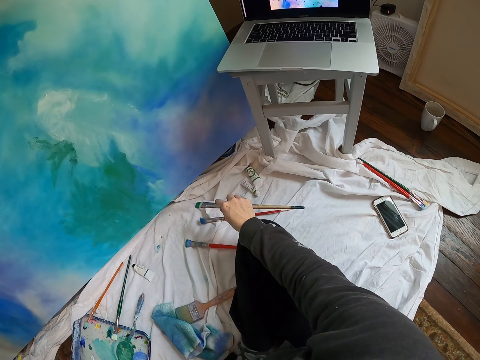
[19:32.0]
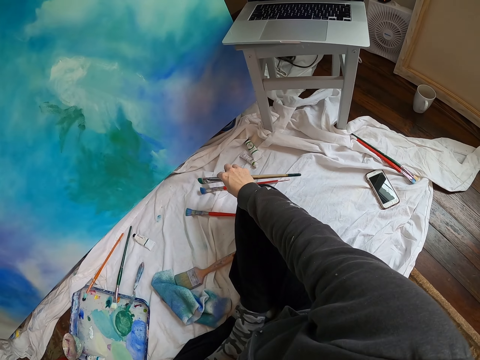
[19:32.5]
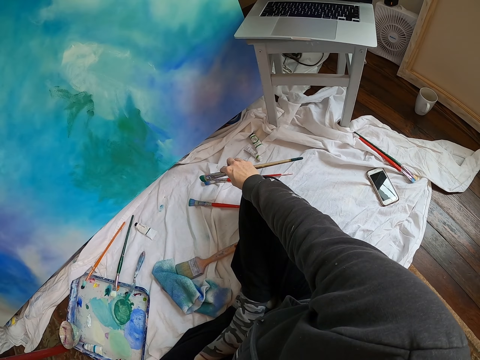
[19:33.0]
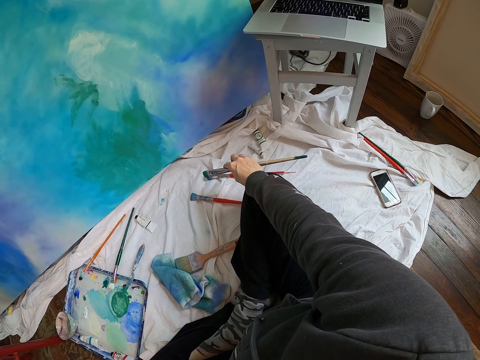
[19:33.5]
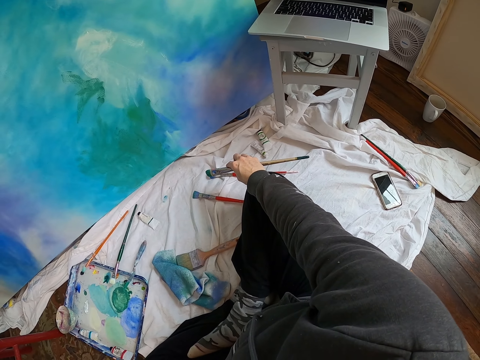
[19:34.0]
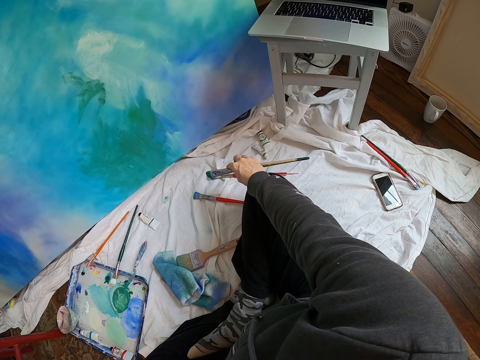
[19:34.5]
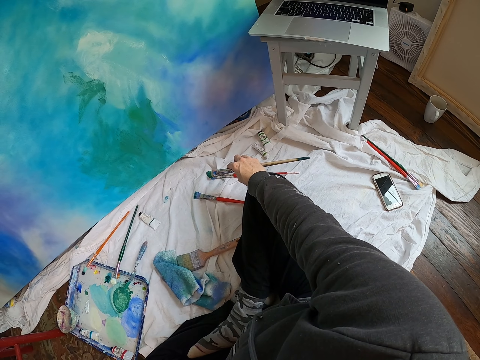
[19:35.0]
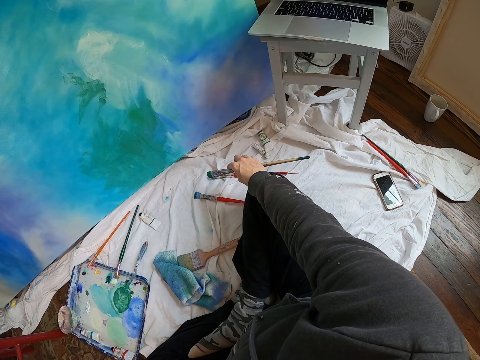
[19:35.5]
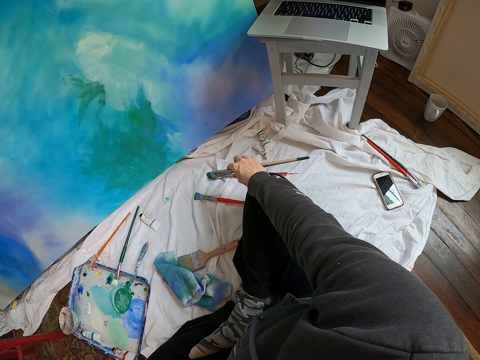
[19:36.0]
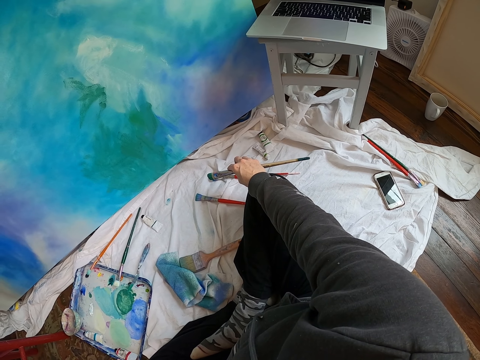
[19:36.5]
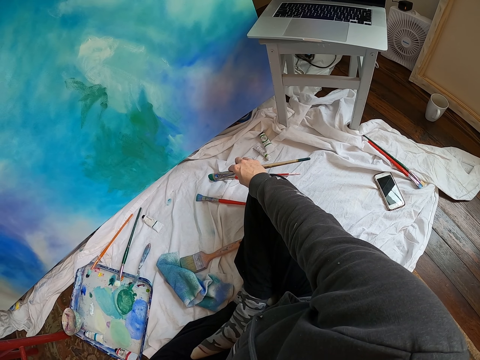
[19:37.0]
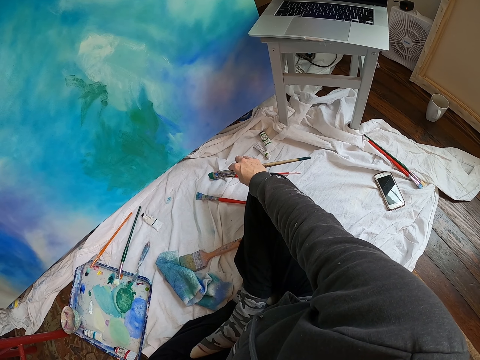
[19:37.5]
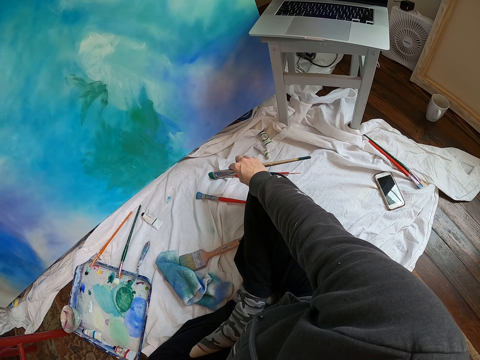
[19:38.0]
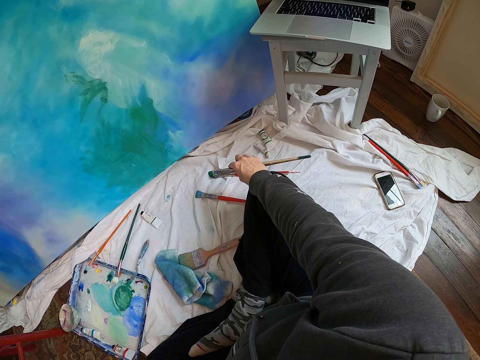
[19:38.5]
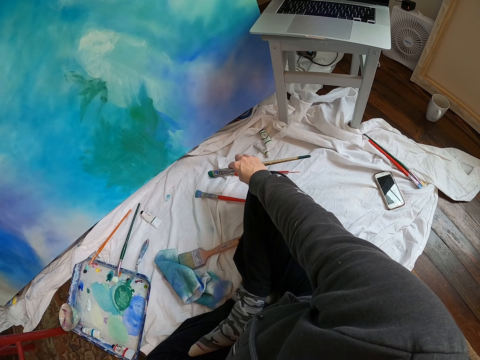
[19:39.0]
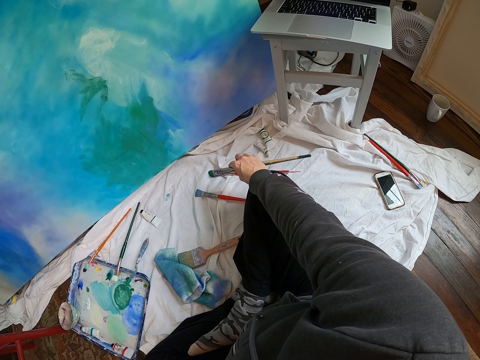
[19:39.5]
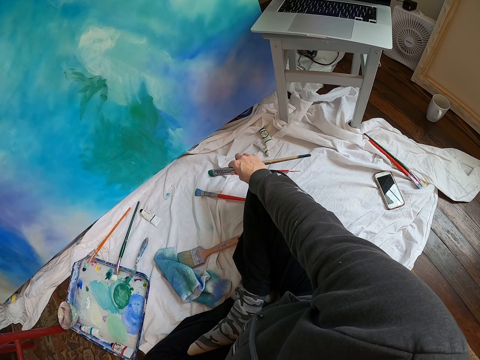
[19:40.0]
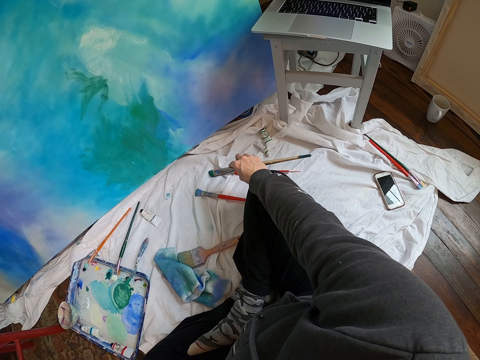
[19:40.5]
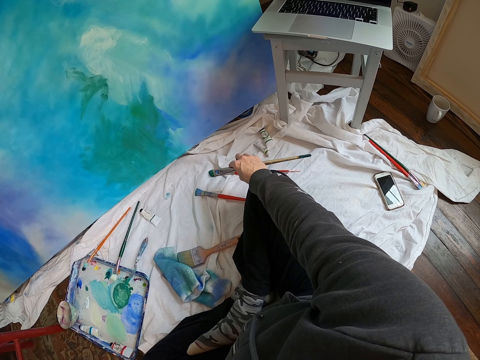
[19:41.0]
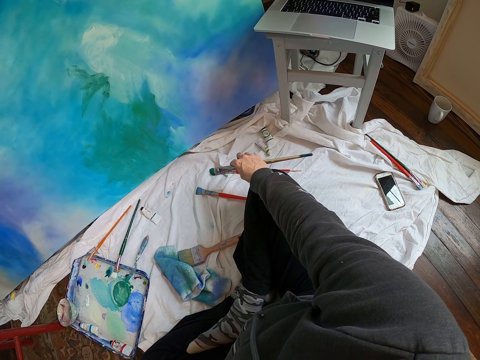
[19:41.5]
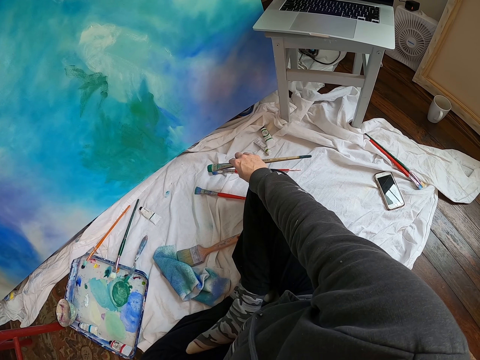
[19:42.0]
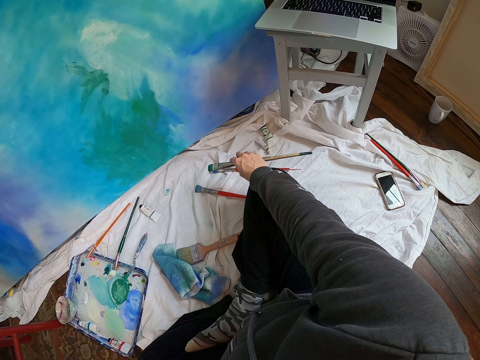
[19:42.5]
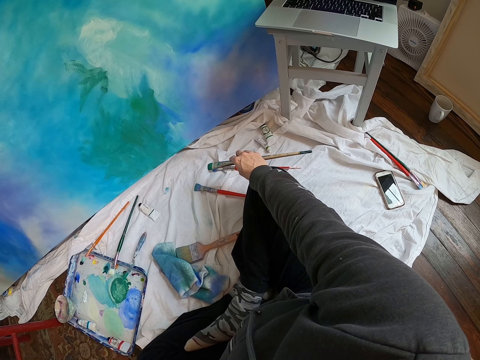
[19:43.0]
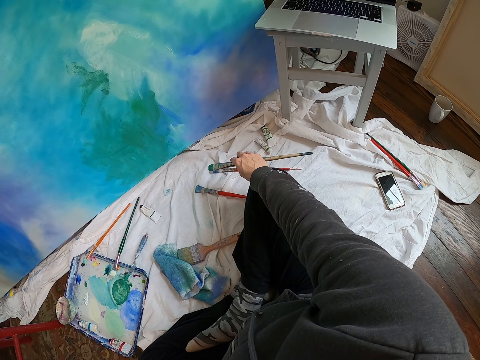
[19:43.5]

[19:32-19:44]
The camera wearer moves the right hand. They stop painting. They look at the laptop.

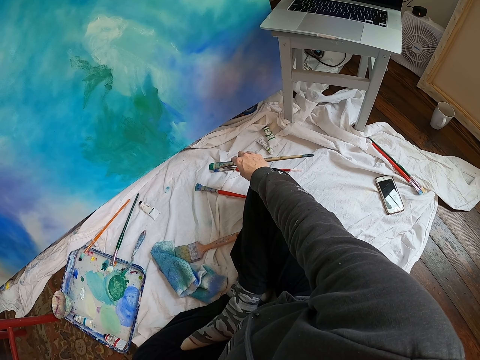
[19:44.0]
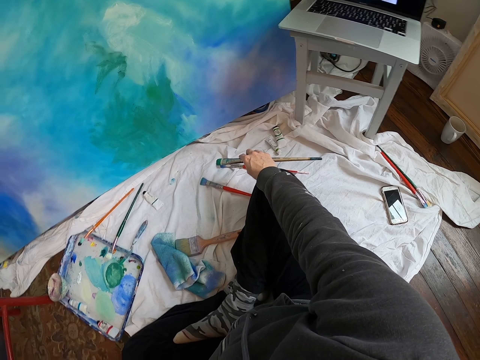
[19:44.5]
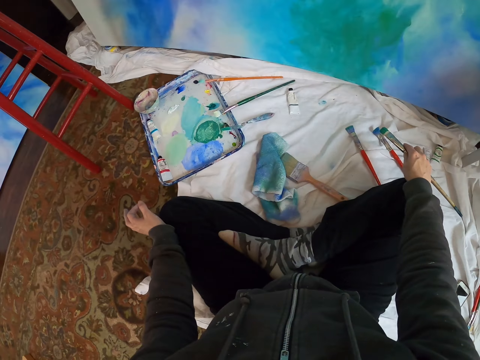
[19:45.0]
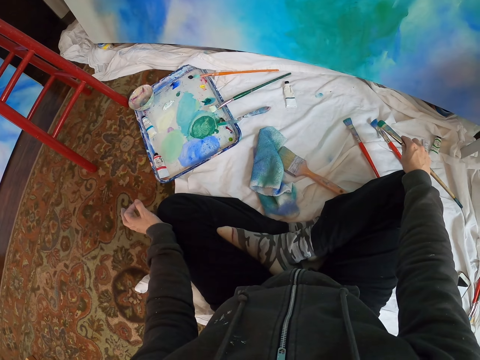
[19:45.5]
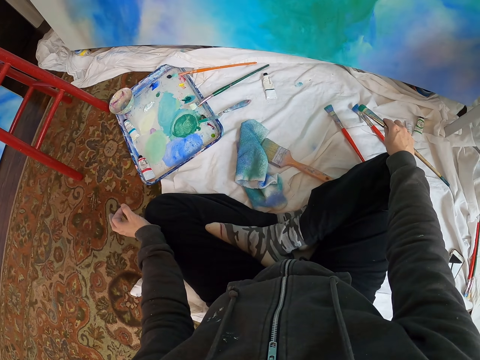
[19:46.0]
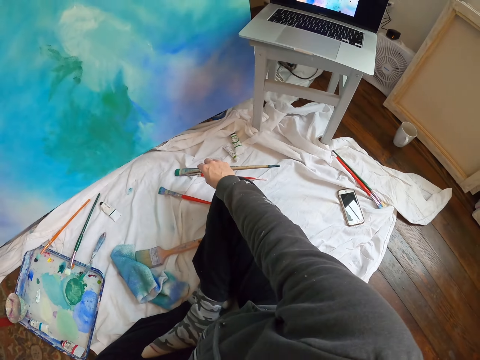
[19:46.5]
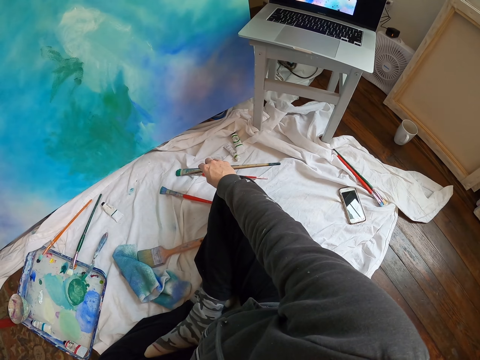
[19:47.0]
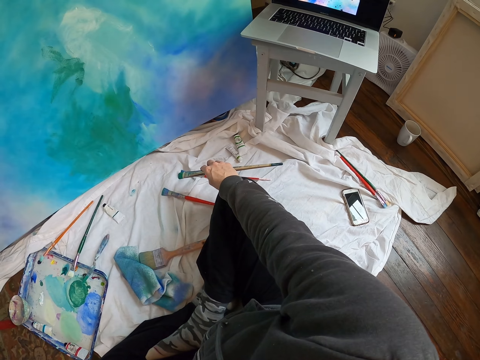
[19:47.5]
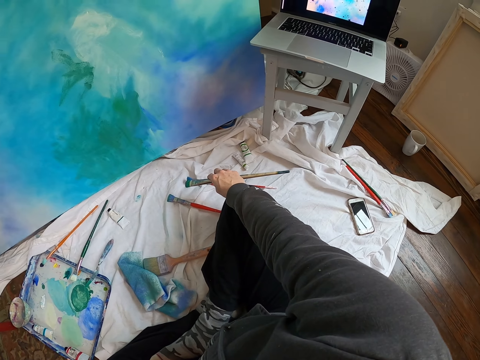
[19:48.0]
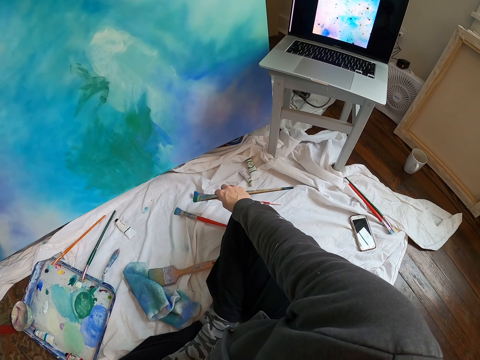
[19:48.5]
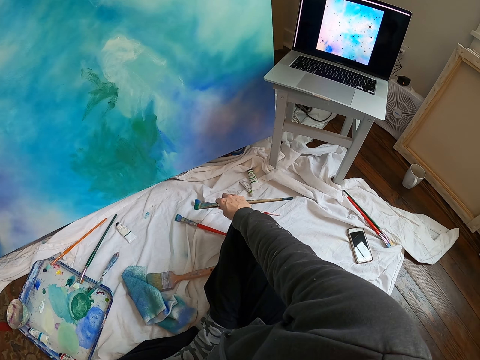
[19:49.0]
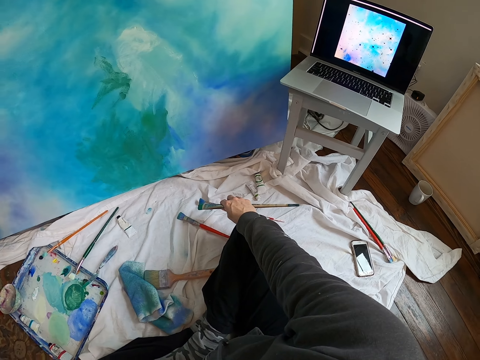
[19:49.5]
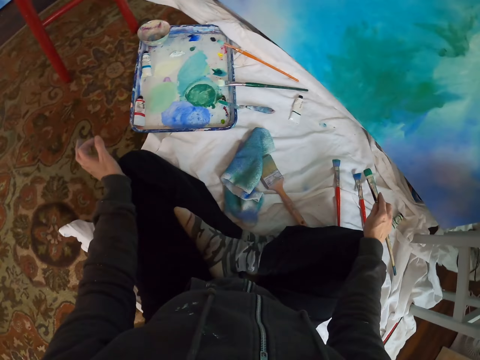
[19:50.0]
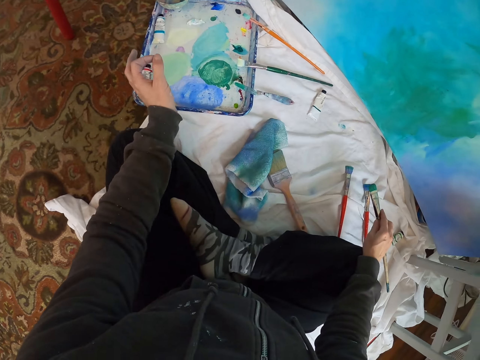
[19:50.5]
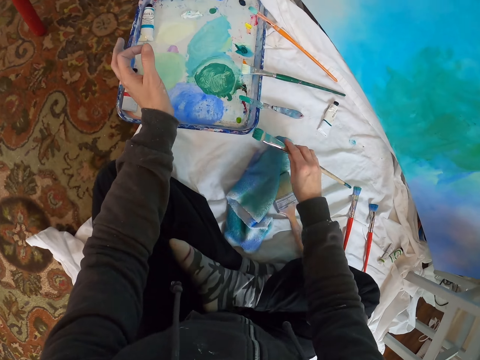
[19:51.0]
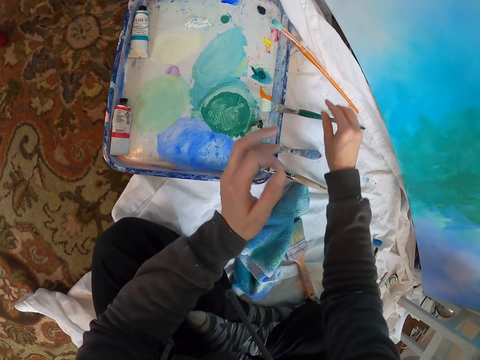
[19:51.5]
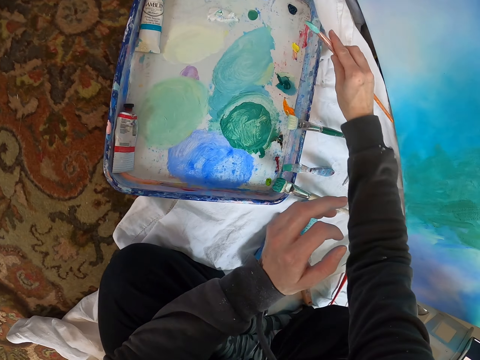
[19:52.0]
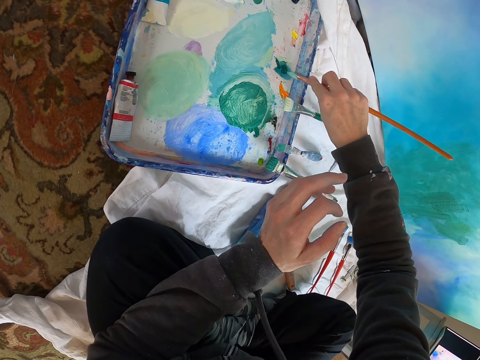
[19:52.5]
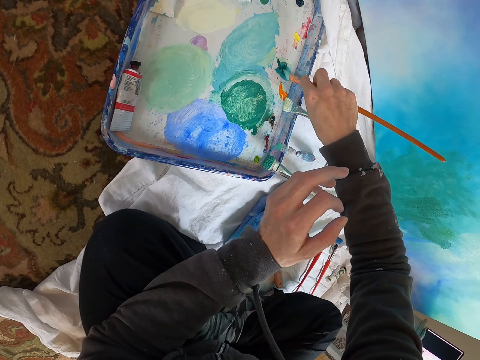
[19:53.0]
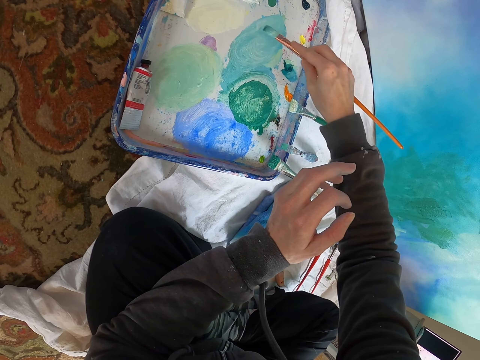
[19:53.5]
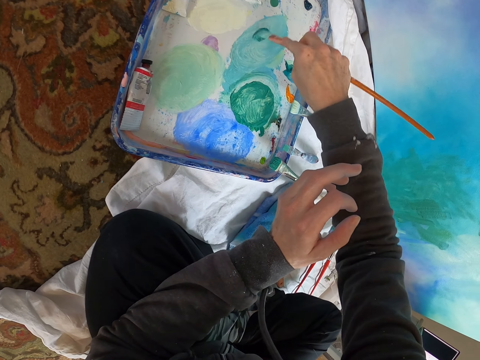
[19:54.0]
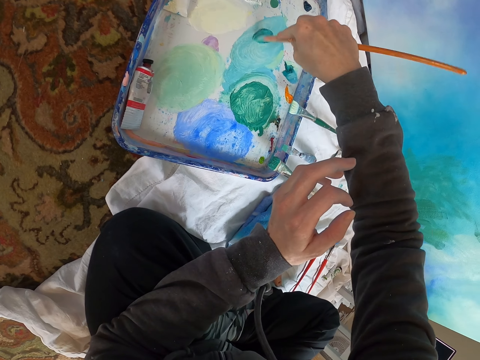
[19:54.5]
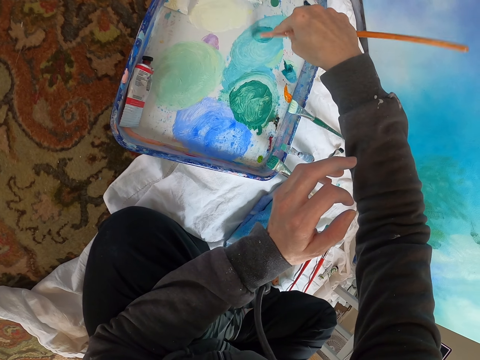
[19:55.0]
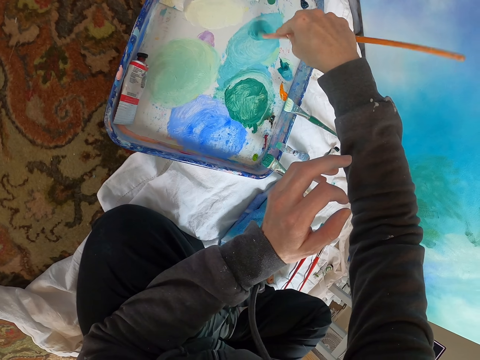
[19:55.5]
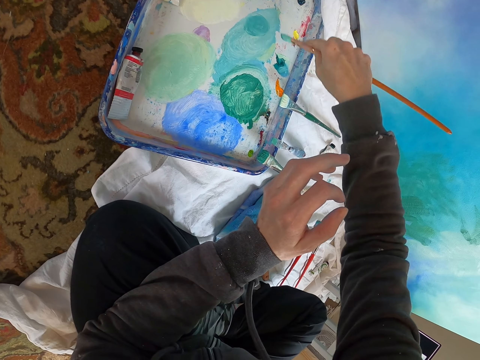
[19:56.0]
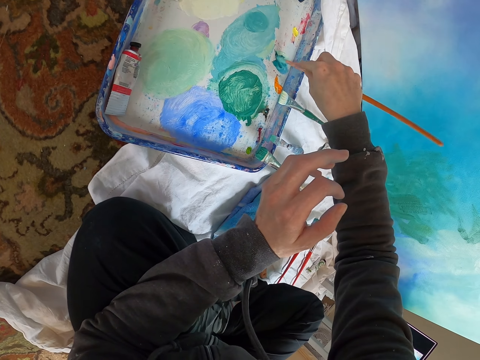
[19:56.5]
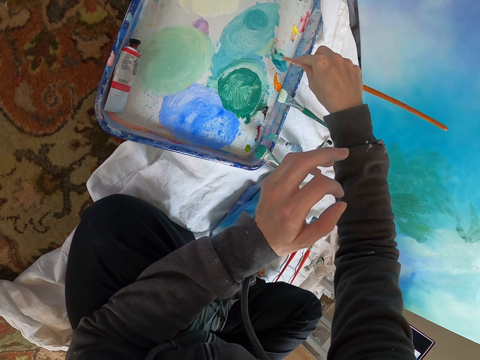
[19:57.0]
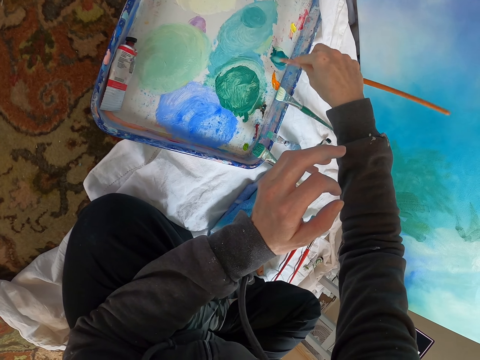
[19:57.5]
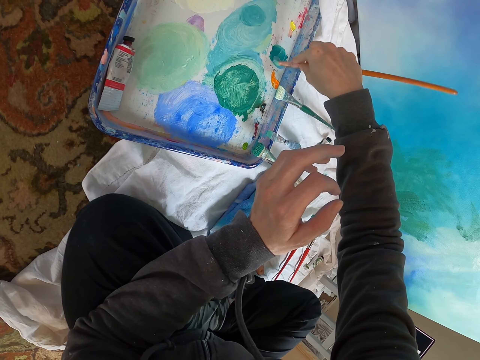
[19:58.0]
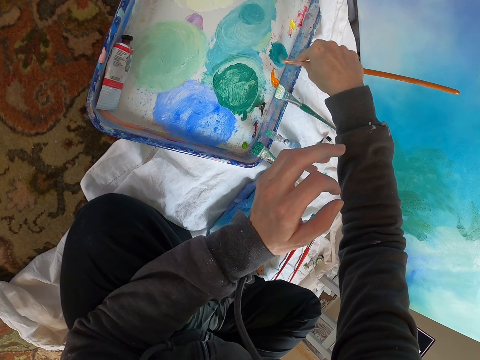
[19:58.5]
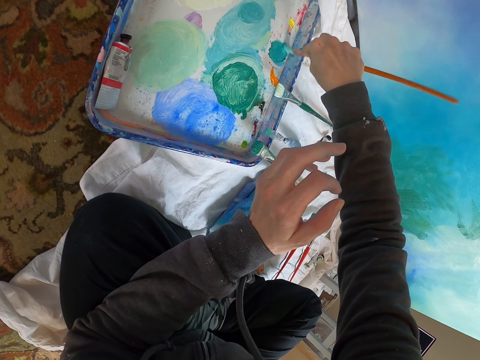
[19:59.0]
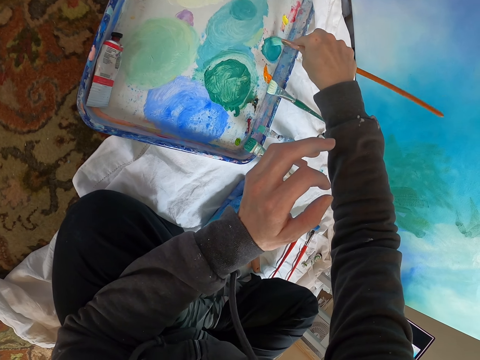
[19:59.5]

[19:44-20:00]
The camera wearer looks around. They look at the laptop. They look around and move the left hand. They place the pen brush down. They move both hands, pick up the pen brush, and scoop the paint with the pen brush. They mix paints. They rub the paint with the pen brush.
